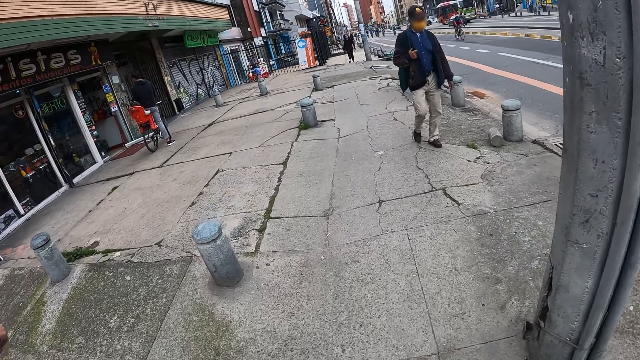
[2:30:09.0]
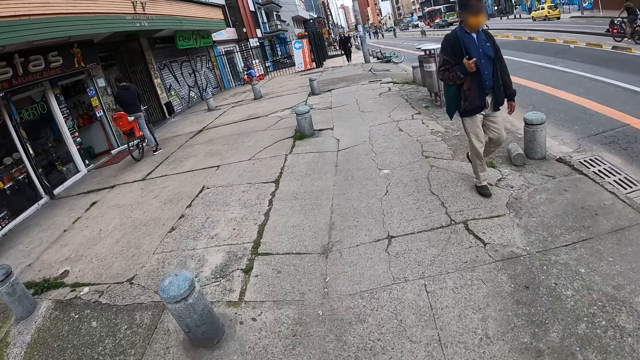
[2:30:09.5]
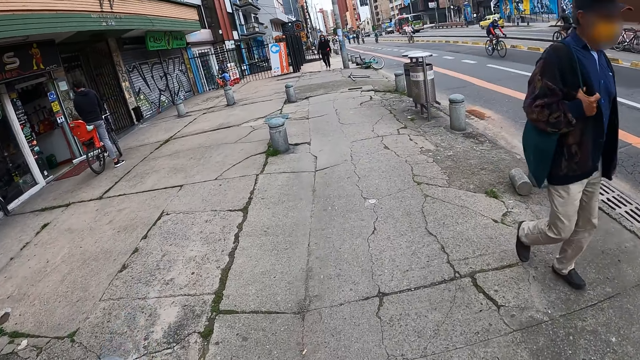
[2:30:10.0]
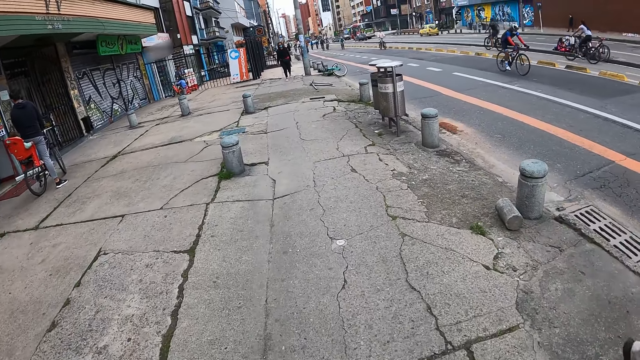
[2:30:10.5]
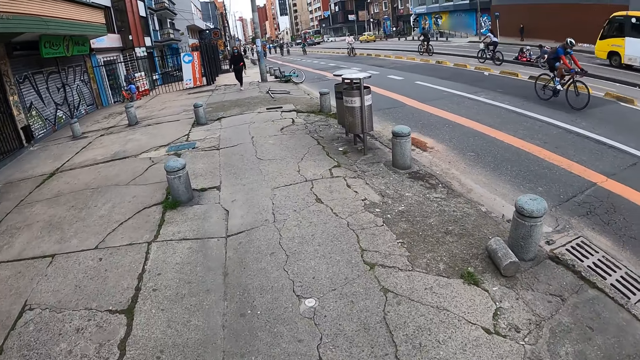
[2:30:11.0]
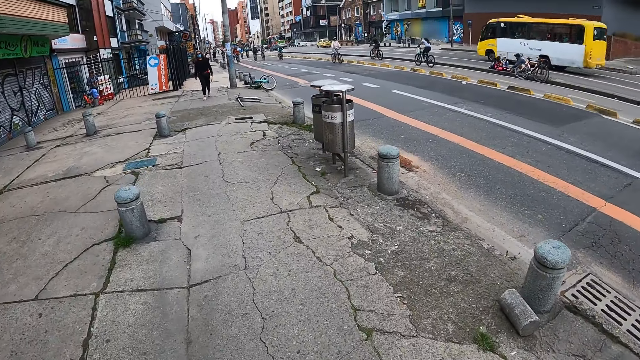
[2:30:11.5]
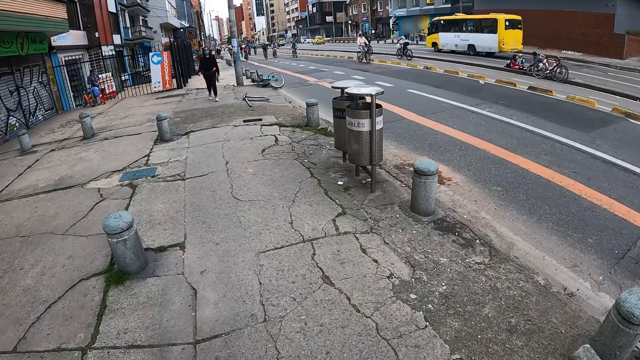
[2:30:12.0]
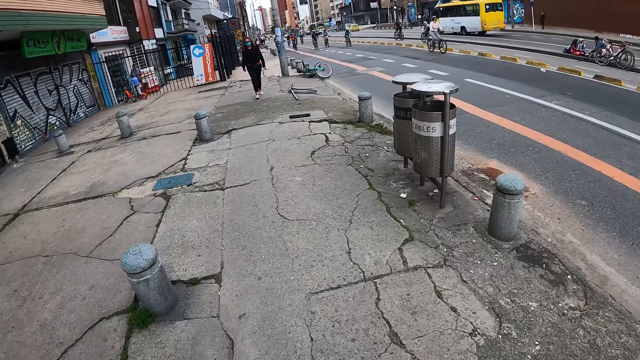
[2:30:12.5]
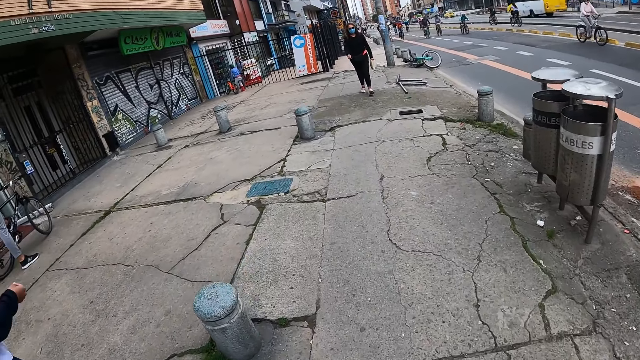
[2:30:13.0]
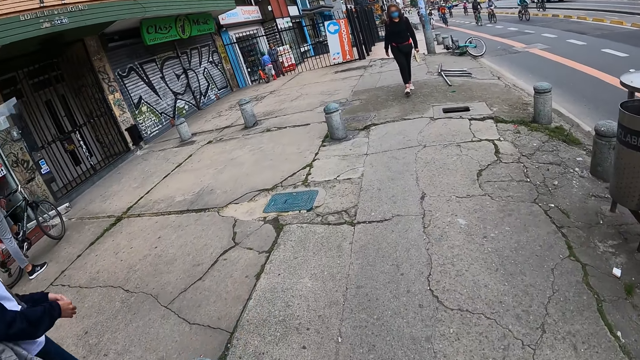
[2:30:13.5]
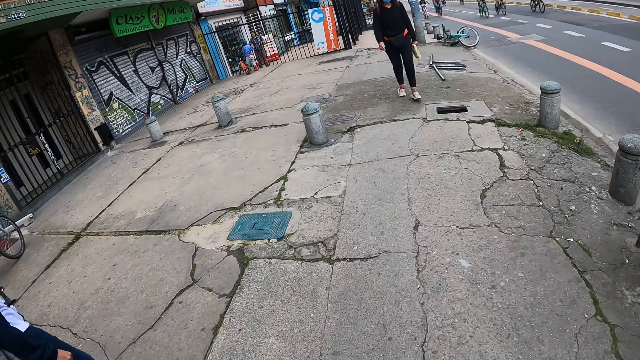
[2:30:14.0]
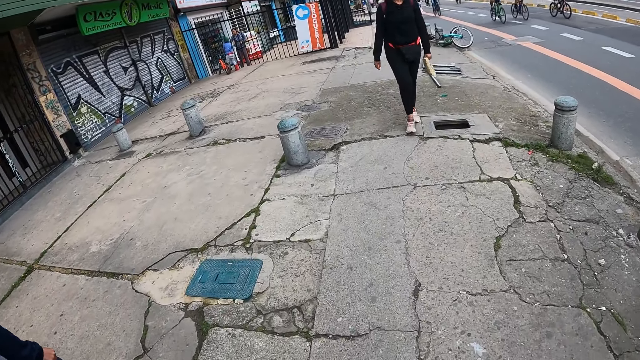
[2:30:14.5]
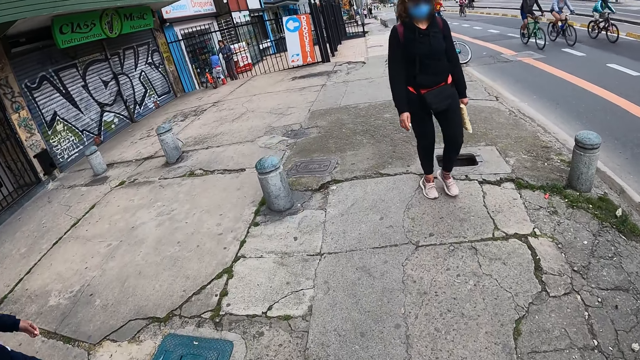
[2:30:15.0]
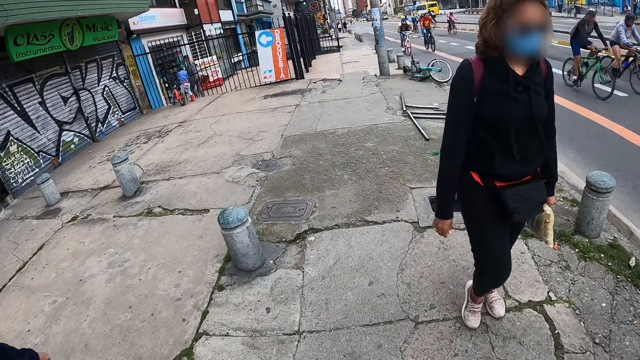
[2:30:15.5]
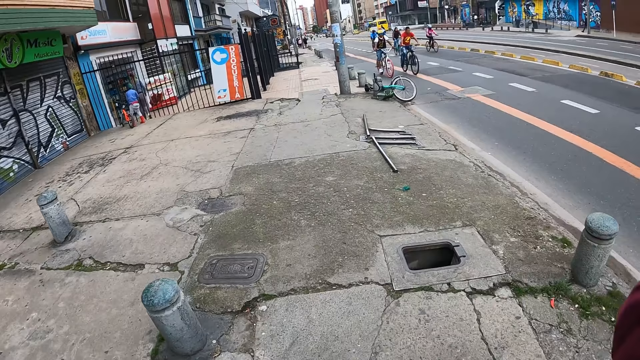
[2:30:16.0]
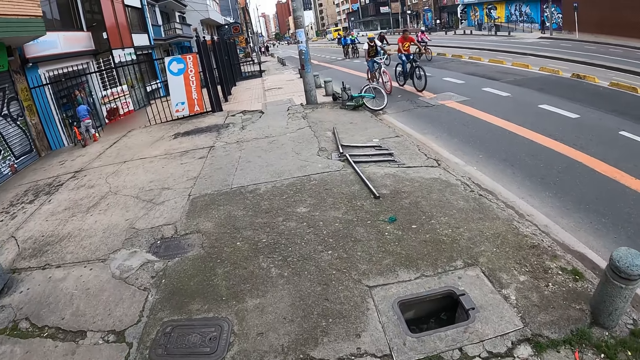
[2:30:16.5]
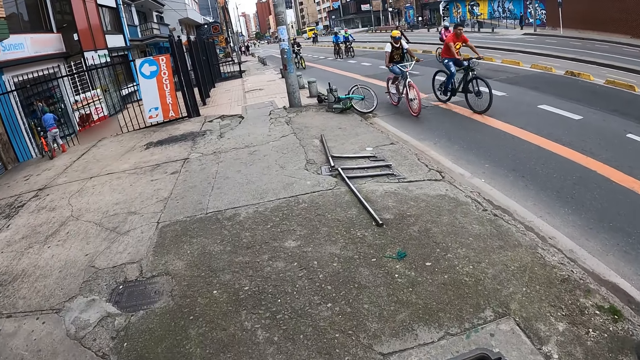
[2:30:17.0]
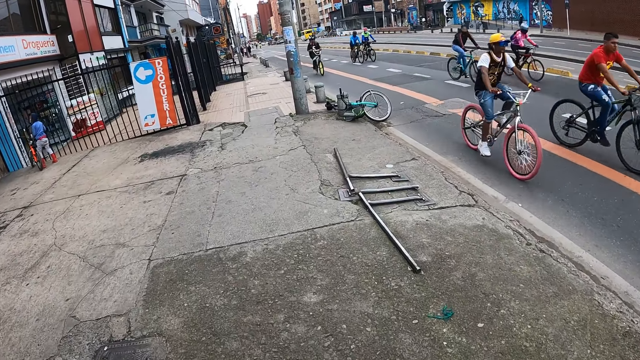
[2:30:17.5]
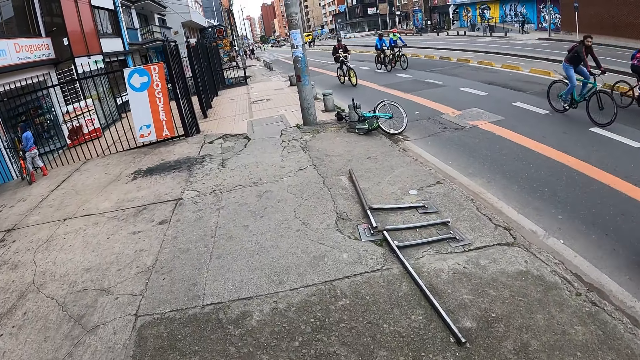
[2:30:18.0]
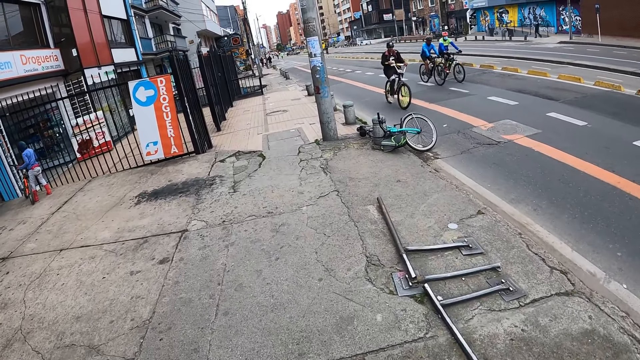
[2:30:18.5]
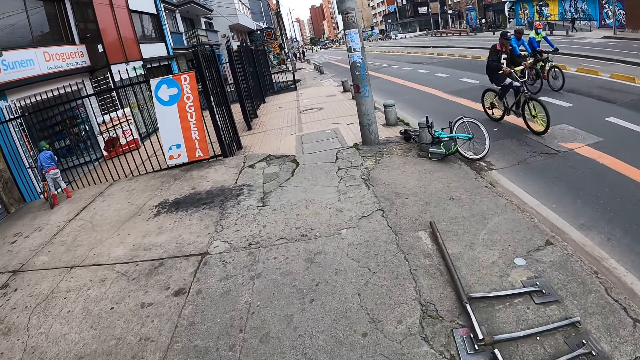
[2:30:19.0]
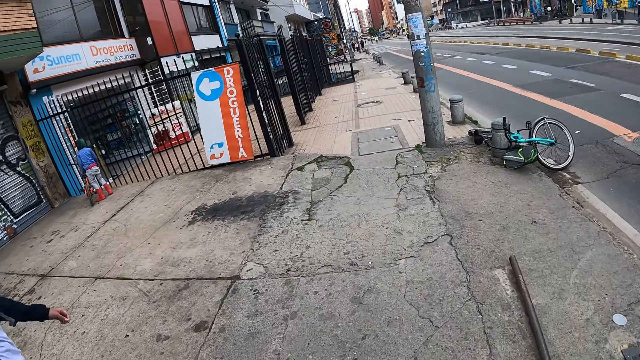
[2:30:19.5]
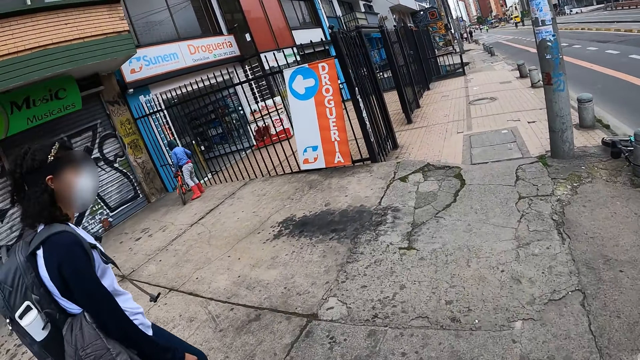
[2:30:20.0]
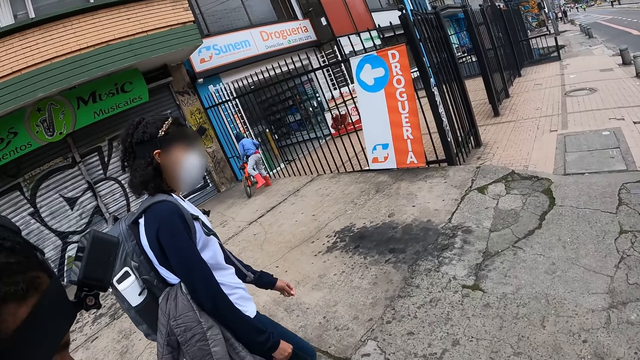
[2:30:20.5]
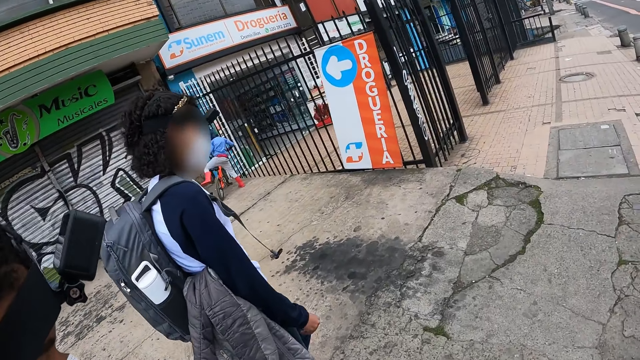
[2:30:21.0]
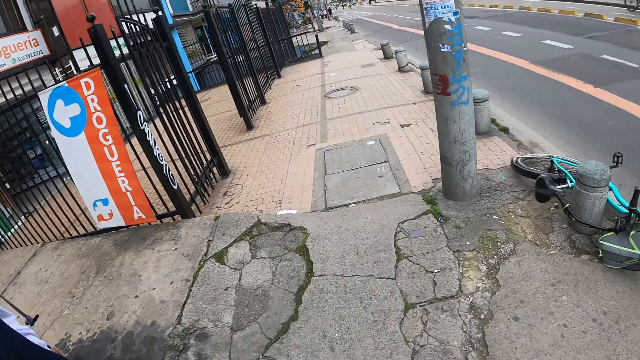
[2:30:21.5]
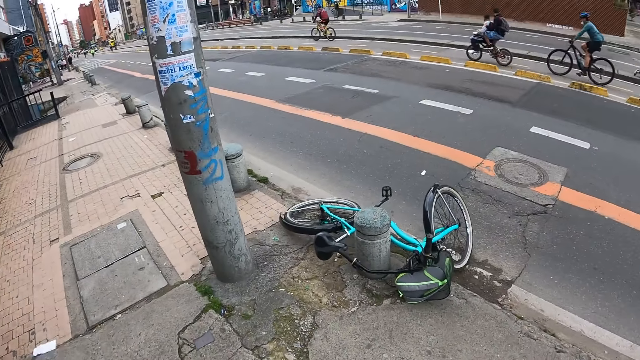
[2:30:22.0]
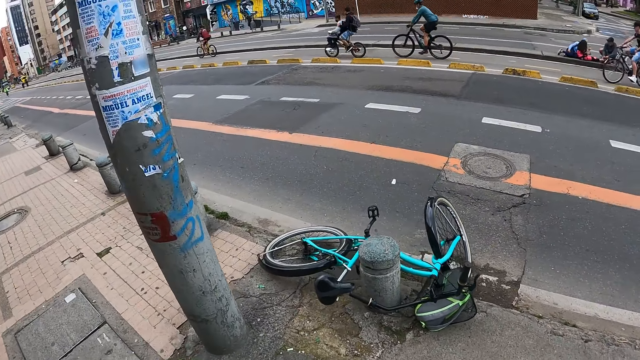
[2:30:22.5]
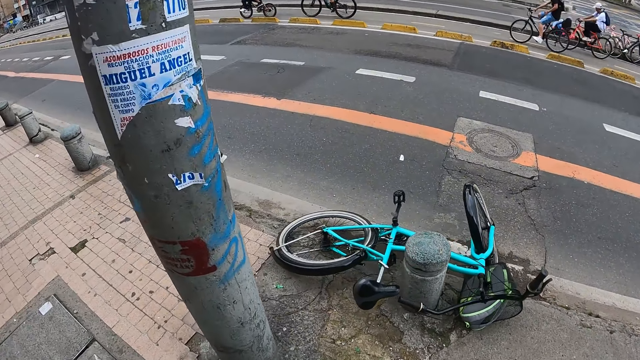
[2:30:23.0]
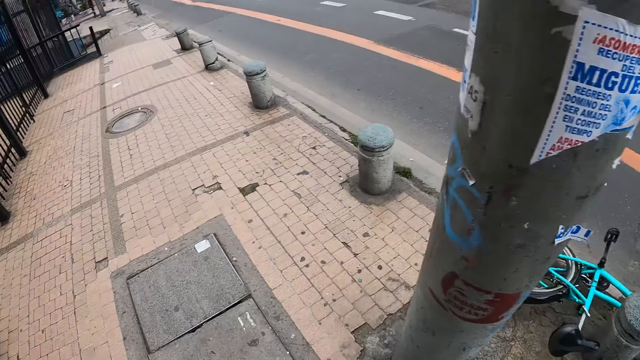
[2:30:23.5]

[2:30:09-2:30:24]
A man walks. A woman walks. Another woman walks.

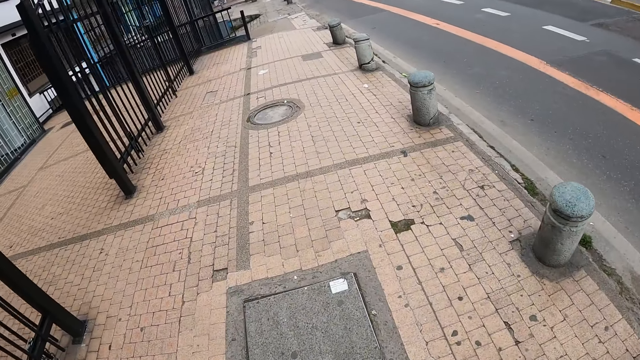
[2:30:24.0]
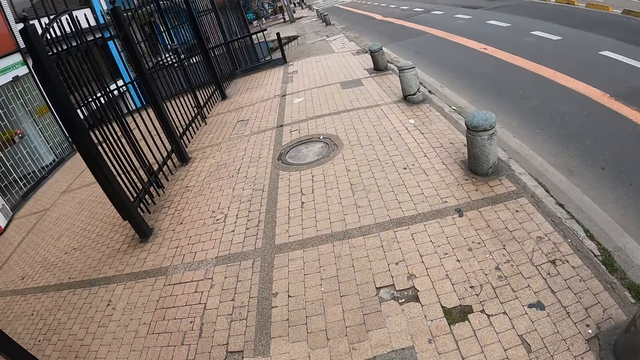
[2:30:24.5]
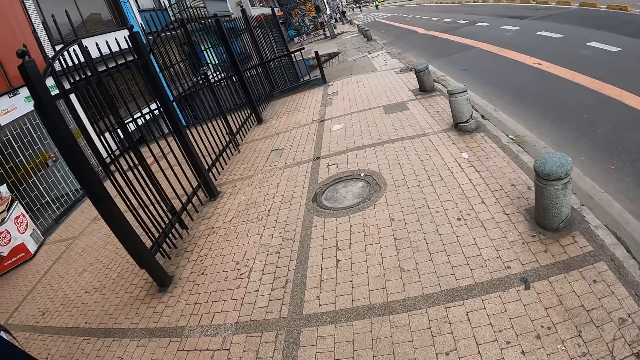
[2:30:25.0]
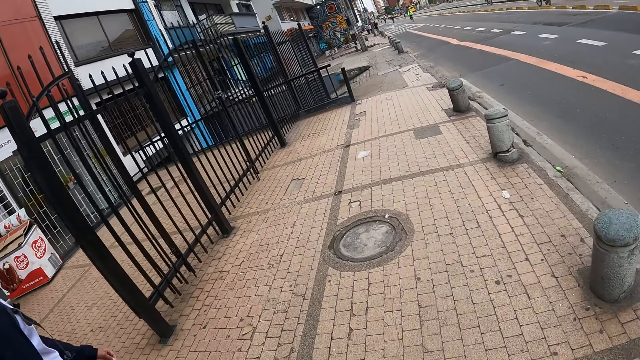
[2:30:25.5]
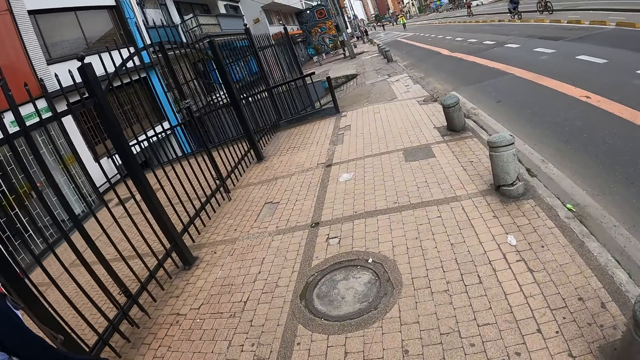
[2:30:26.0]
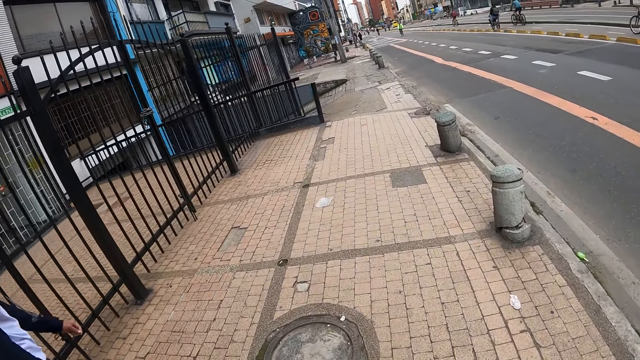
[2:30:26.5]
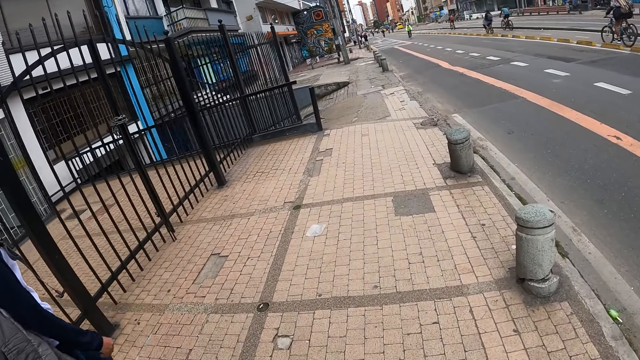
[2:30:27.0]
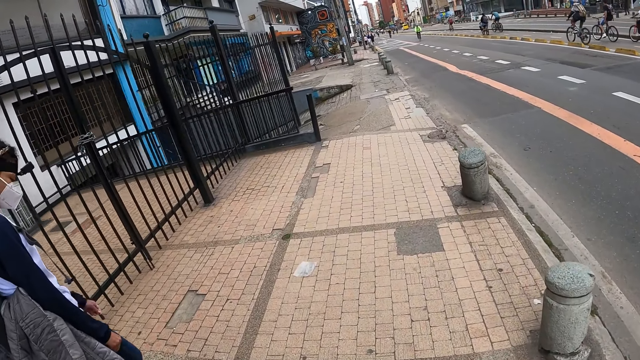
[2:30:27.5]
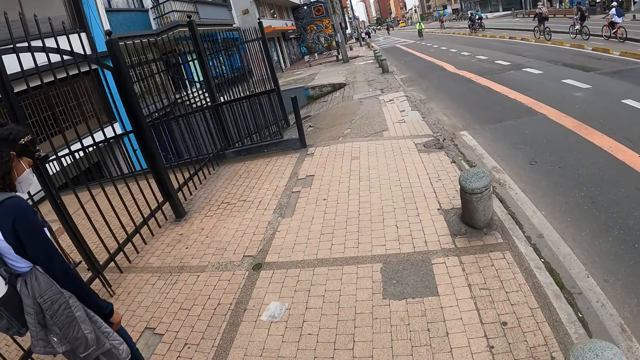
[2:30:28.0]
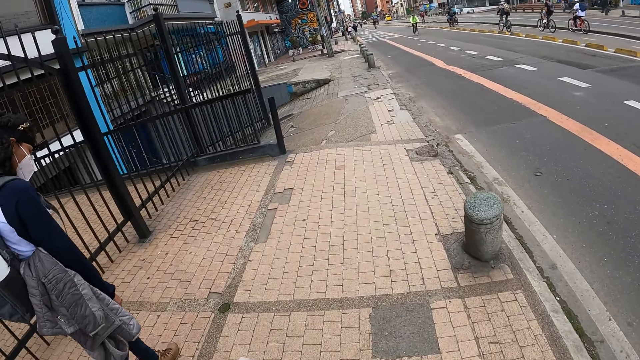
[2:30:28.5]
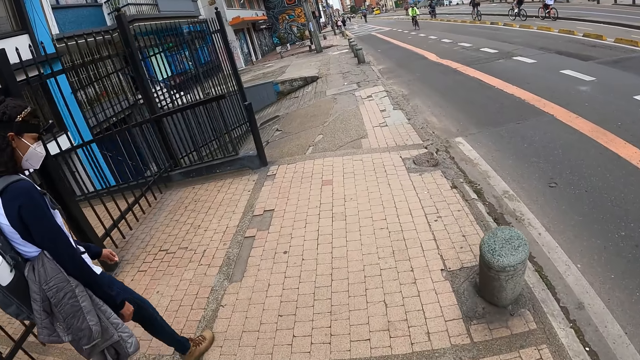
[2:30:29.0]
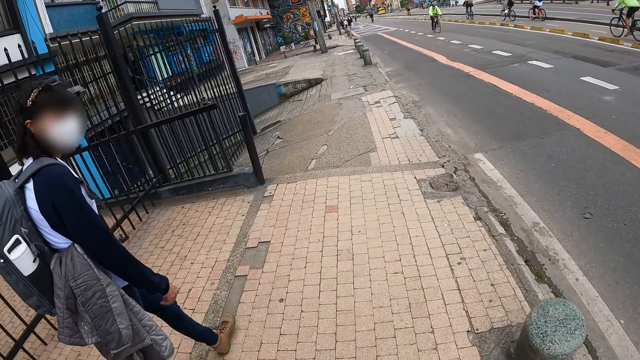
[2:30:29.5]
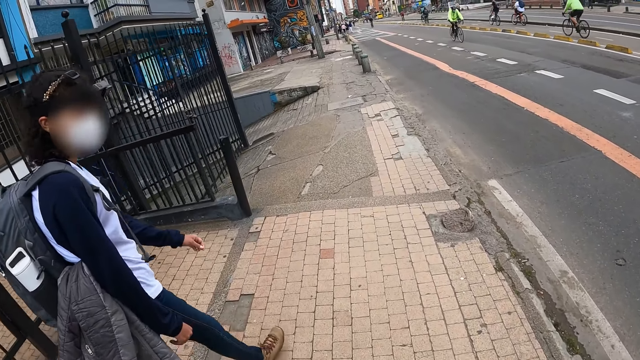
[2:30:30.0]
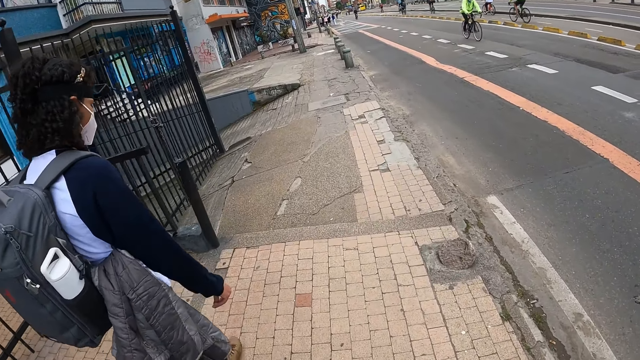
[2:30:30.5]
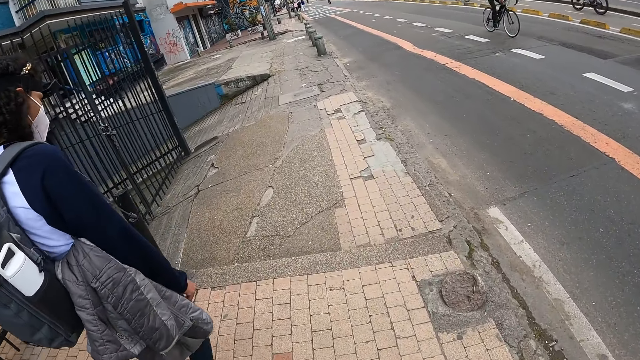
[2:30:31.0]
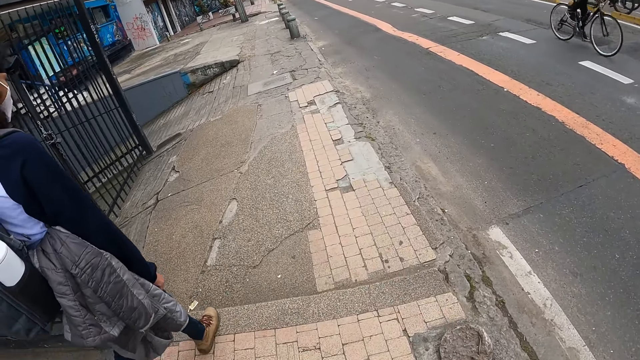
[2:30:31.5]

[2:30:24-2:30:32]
A woman walks and turns her head.
